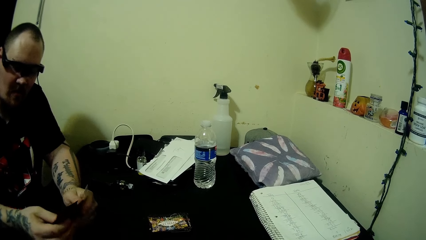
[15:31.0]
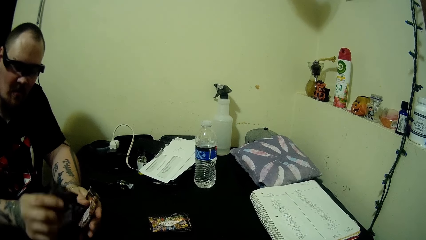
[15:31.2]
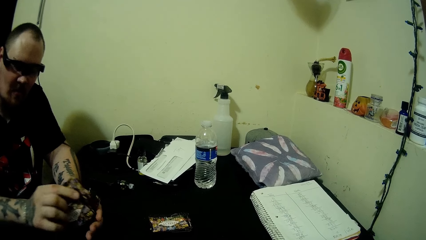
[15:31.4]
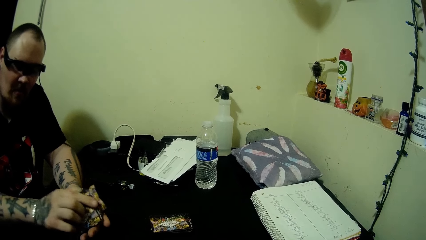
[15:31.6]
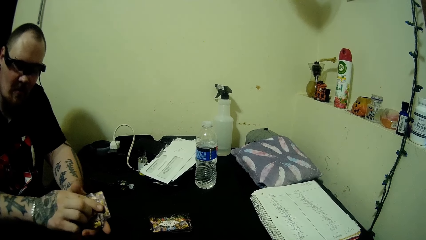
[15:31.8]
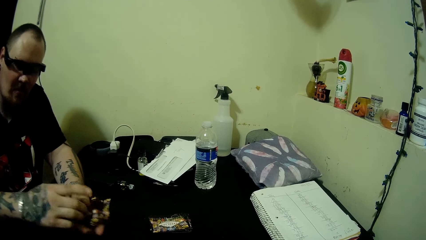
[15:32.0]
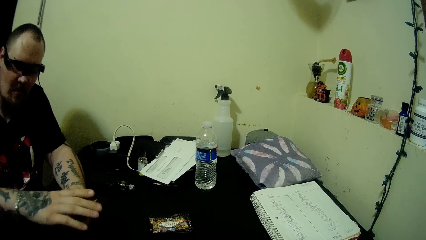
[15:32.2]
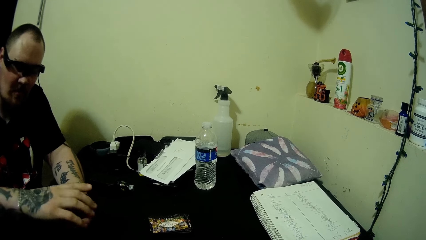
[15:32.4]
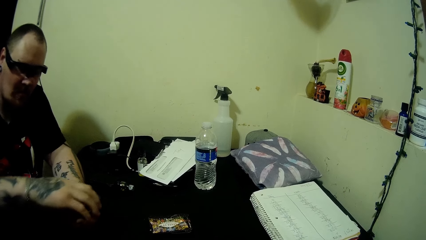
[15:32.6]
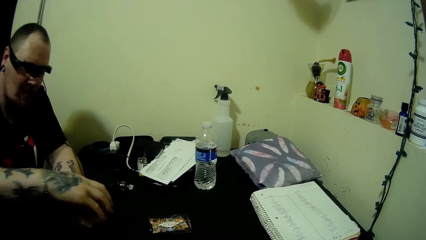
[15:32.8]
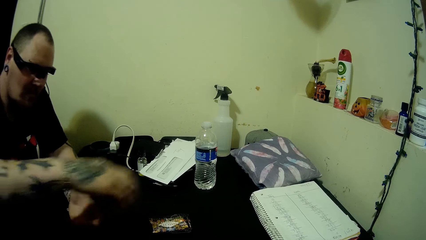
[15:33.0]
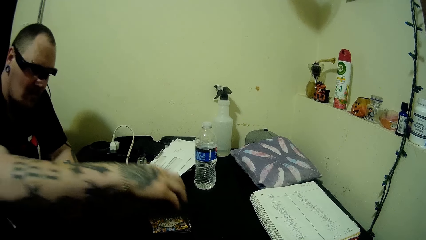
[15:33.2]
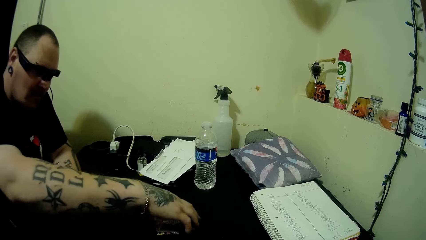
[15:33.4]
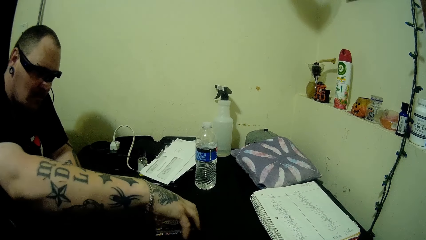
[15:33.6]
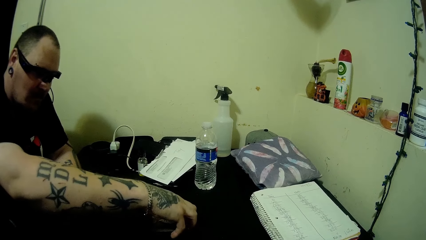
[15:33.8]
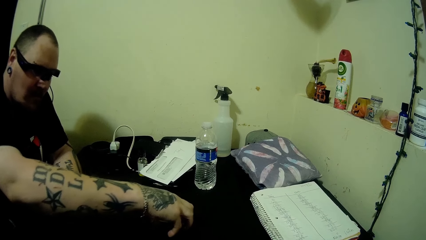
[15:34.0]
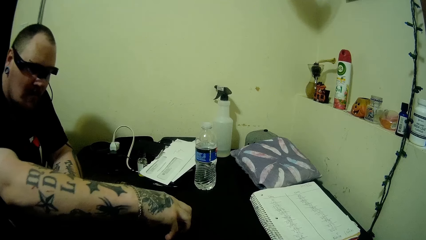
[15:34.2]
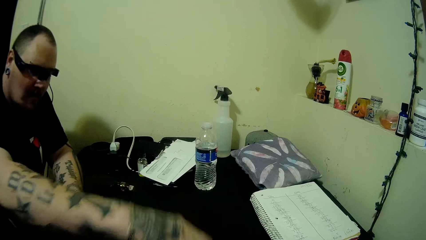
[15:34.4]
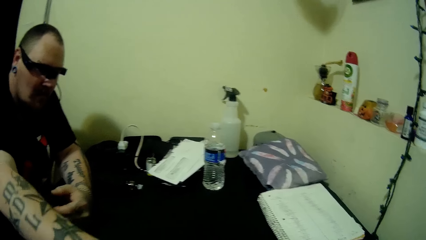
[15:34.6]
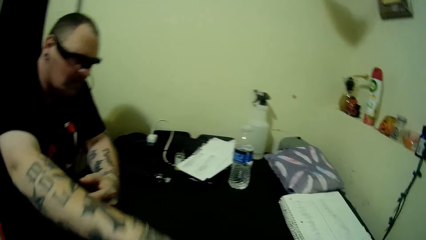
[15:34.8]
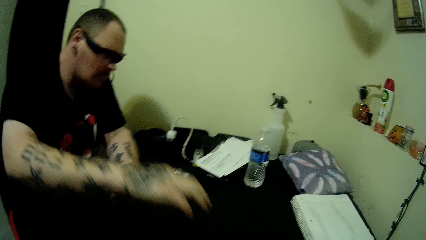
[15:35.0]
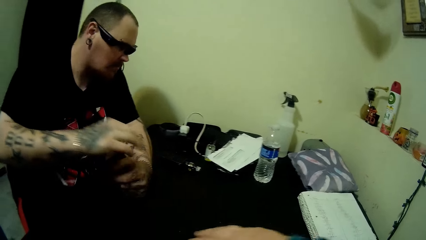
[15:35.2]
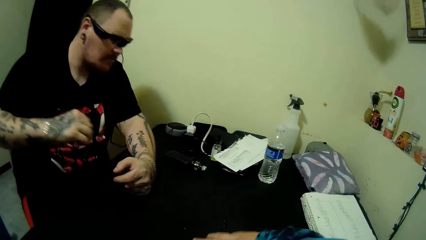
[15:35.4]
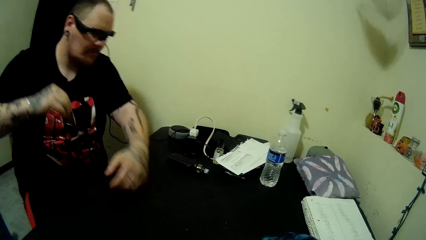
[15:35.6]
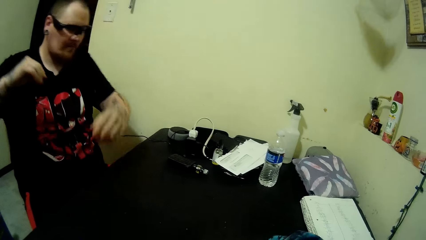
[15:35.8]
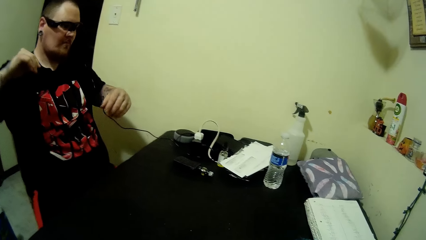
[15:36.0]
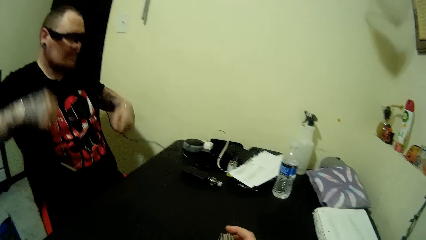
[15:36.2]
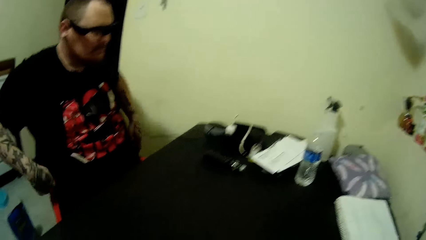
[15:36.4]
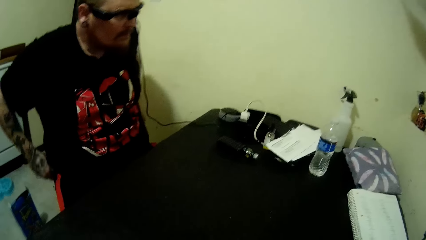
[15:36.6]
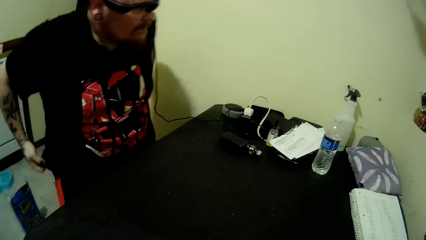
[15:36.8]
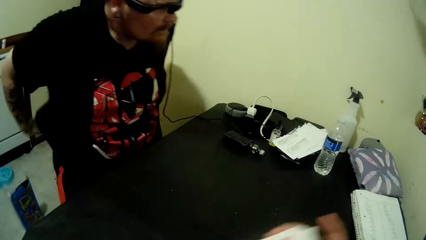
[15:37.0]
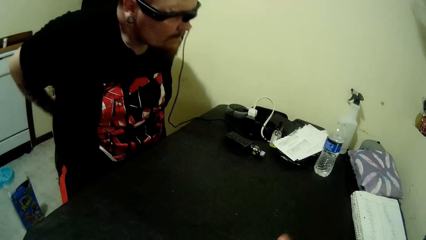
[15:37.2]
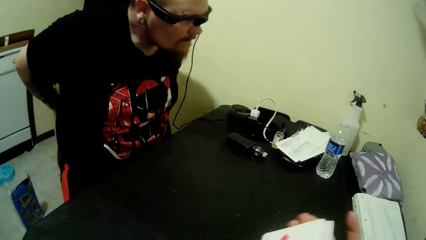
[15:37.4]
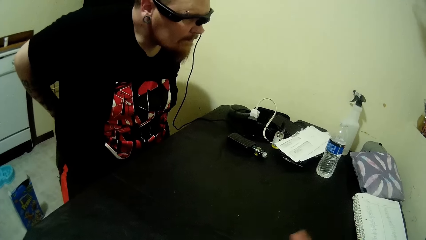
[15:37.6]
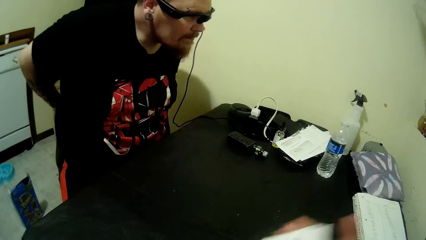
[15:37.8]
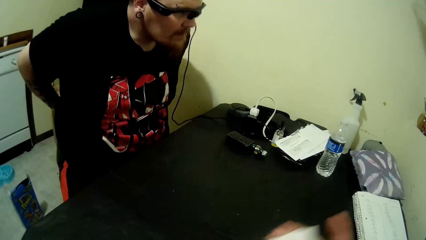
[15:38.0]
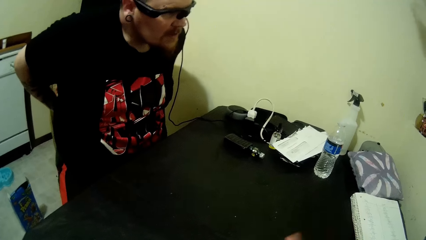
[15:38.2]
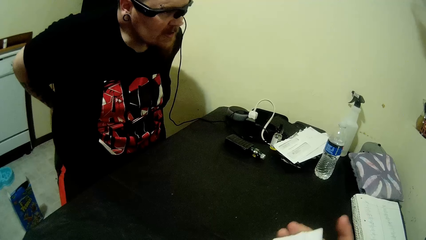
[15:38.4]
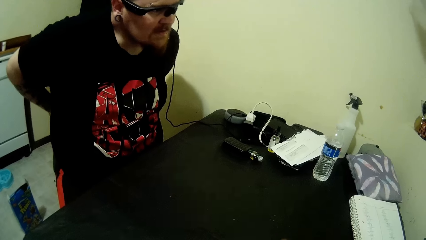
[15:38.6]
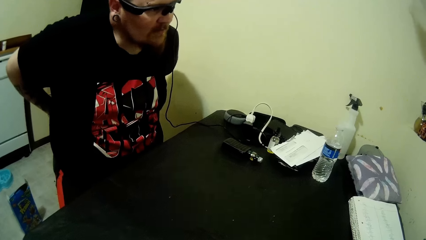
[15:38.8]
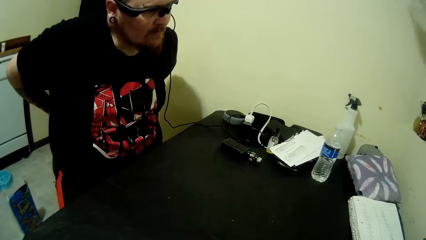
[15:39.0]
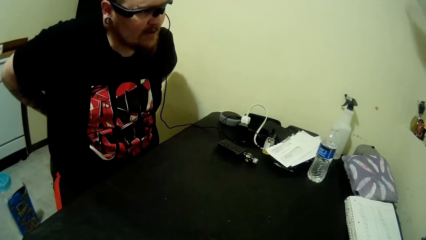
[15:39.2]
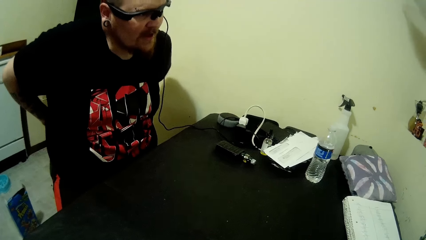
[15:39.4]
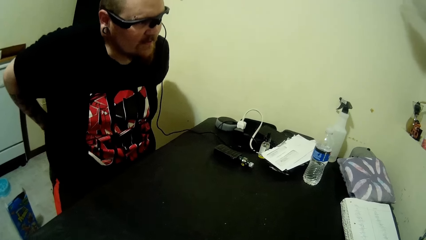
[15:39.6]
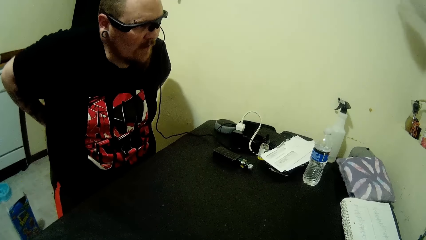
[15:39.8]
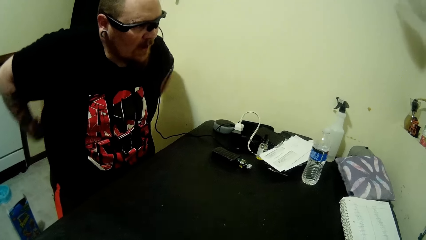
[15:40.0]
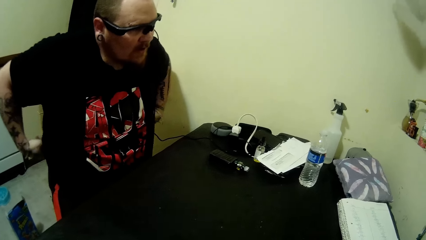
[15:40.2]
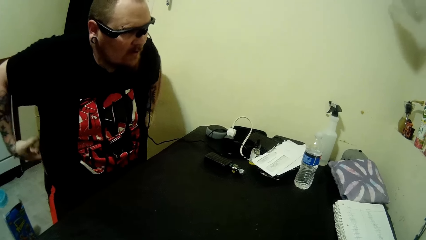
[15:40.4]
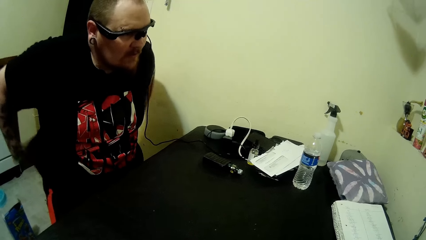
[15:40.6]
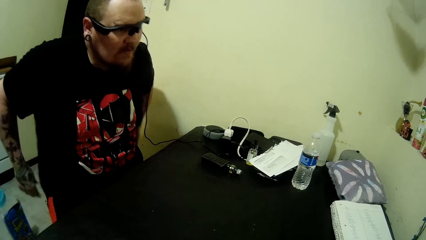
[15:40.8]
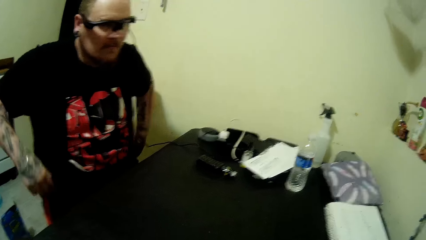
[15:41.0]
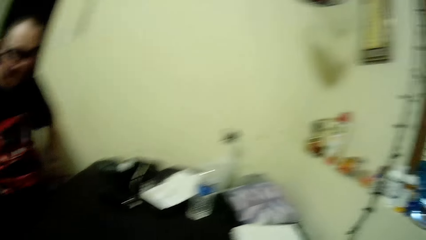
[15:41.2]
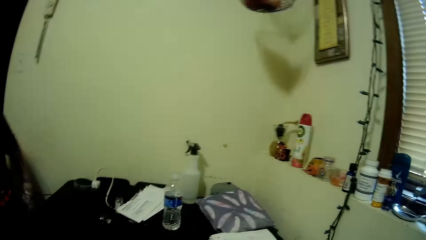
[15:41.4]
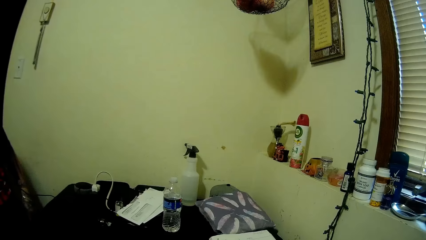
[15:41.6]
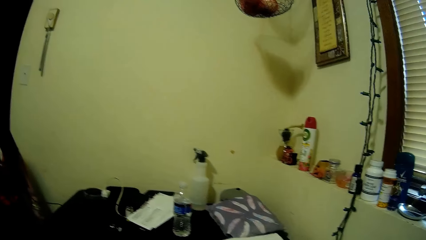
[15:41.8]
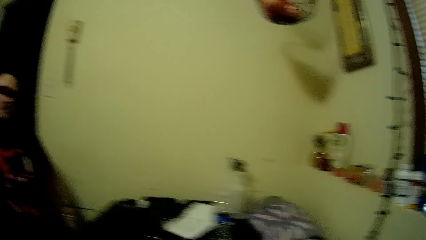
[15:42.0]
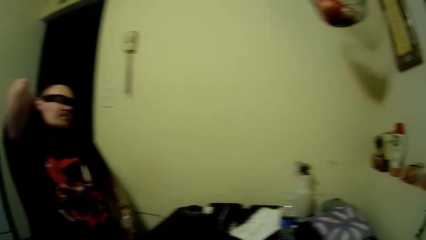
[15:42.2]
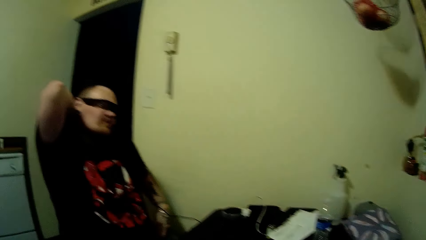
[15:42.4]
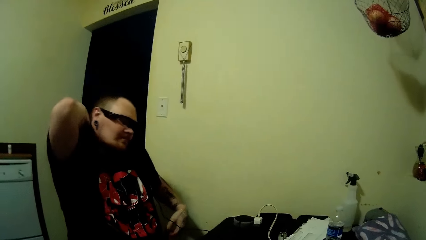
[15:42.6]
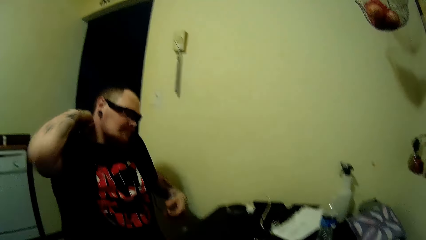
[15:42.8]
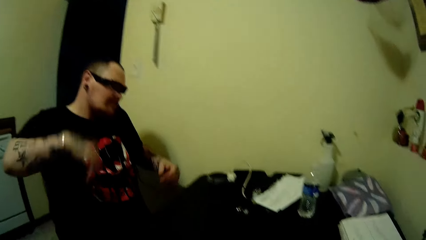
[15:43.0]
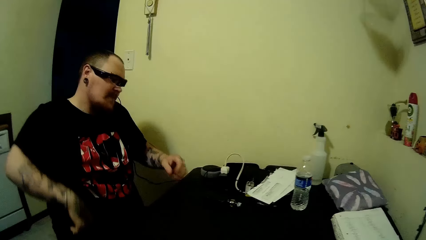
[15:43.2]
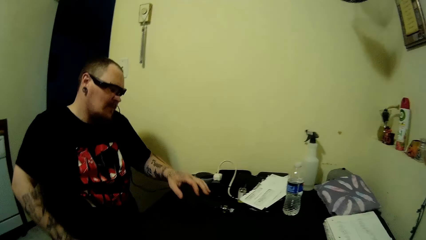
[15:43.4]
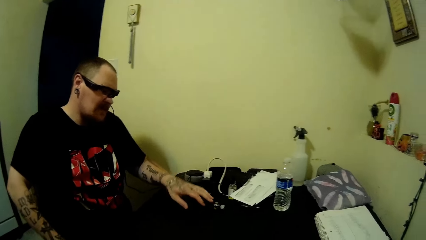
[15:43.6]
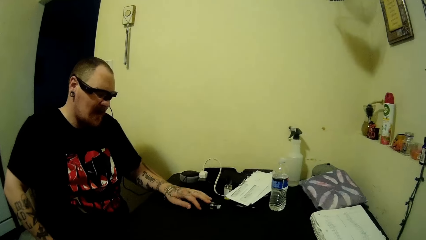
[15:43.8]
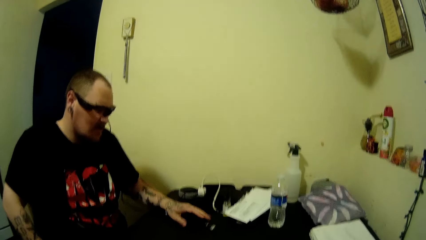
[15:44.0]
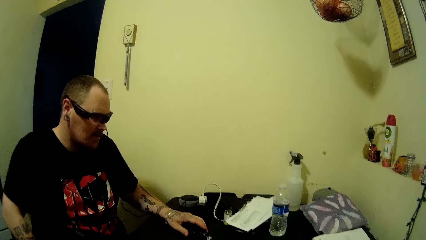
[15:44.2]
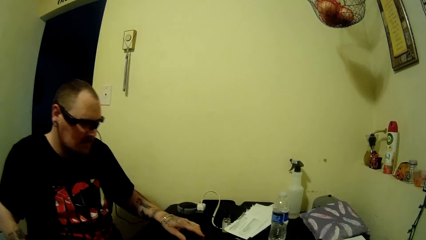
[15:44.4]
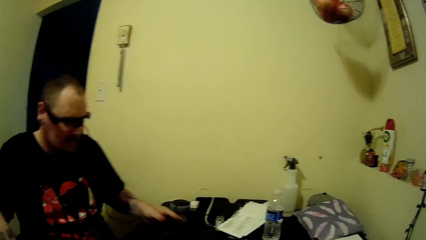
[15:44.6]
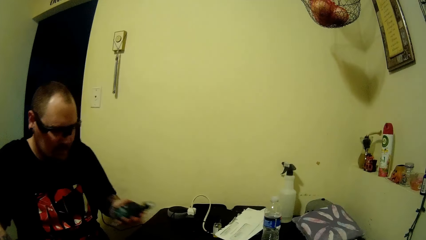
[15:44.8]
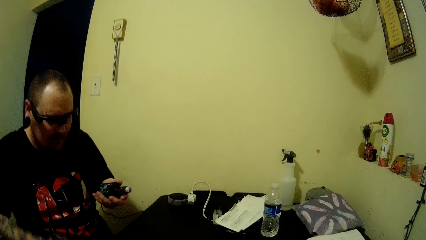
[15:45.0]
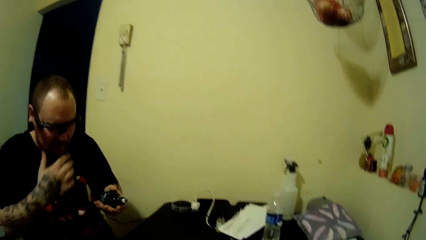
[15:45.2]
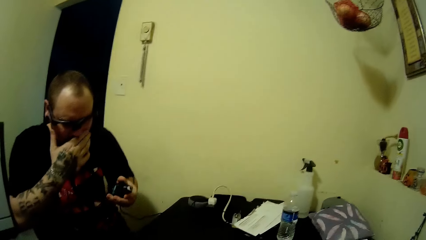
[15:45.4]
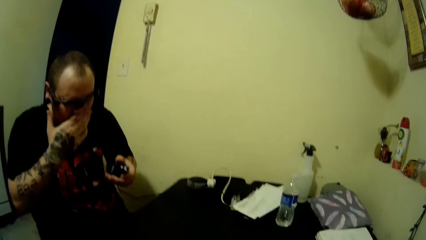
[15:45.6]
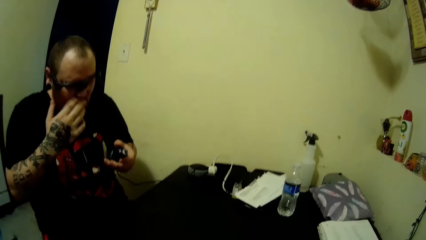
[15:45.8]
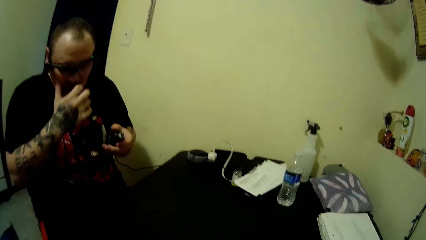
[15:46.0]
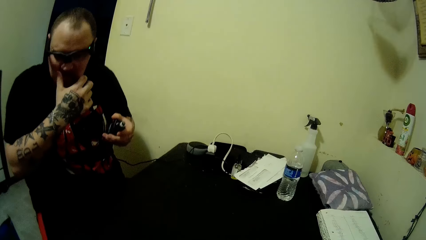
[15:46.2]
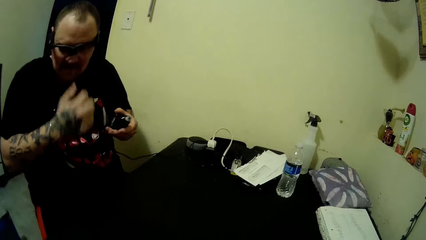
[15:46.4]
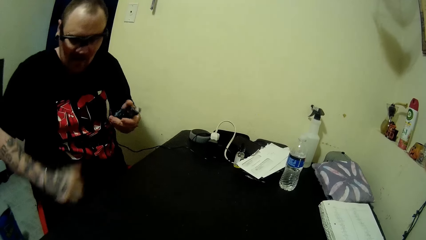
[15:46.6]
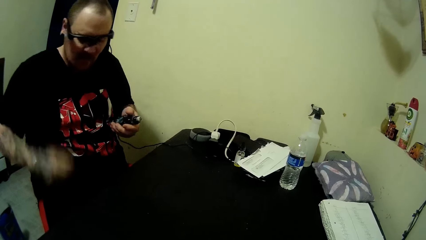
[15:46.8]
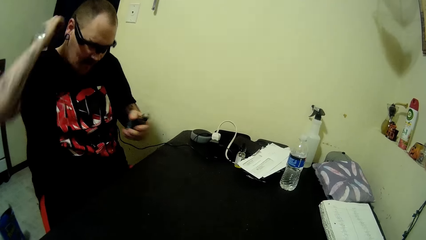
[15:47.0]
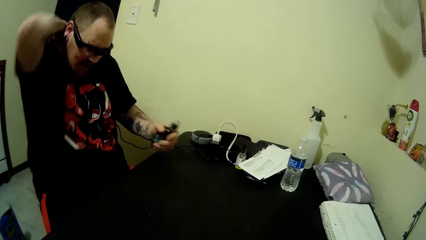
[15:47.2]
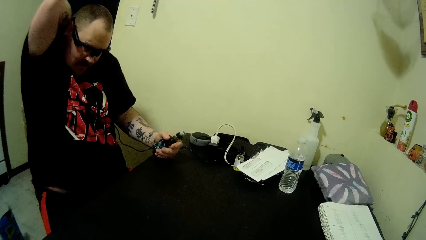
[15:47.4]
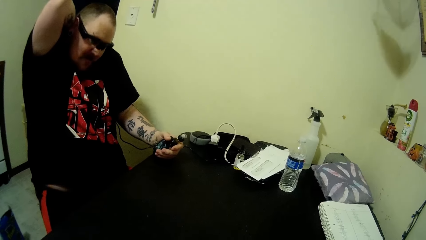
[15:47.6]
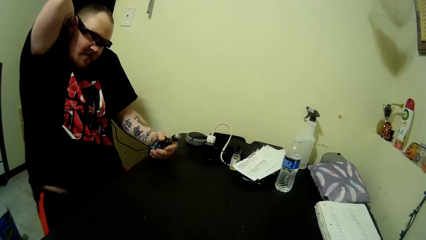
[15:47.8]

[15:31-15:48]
A man arranges the cards on his hands. The man joins the cards on his hands with the cards on the table, drops the cards on the table, and moves the play cards. The camera wearer shuffles the card. They take the play cards. The man rubs his back and picks up the vaping device on the table with his left hand.
